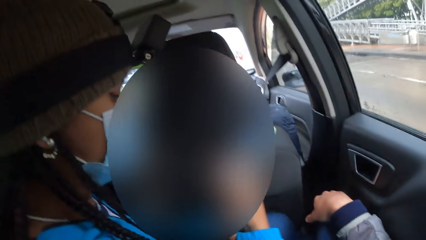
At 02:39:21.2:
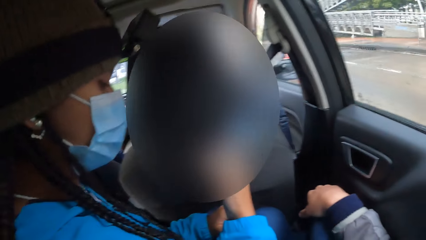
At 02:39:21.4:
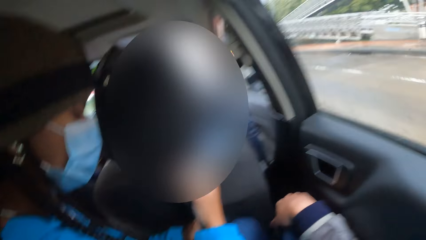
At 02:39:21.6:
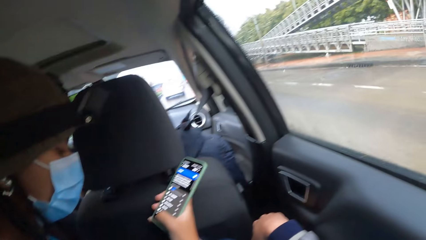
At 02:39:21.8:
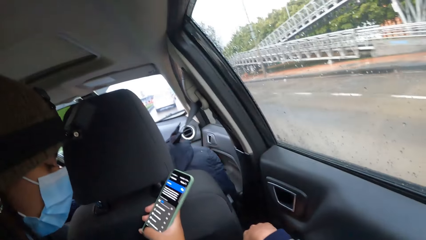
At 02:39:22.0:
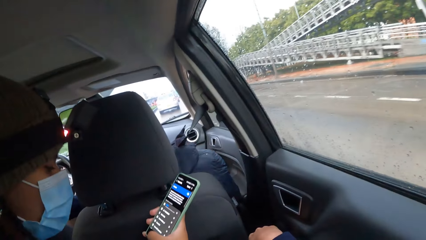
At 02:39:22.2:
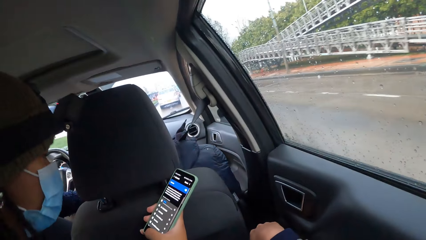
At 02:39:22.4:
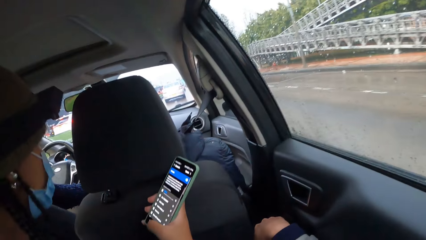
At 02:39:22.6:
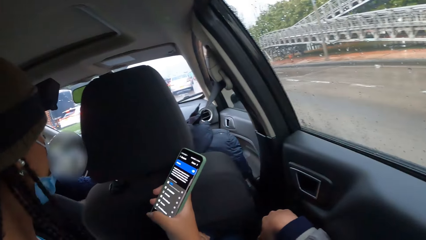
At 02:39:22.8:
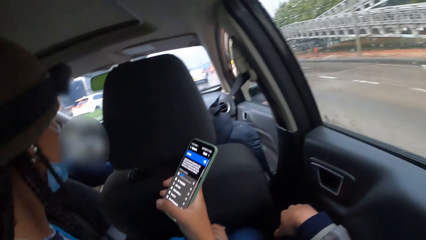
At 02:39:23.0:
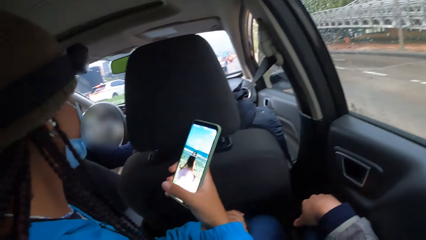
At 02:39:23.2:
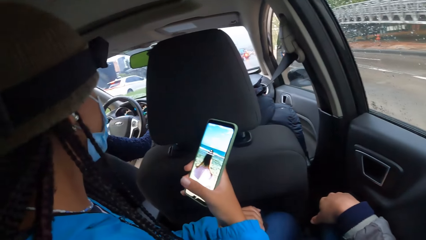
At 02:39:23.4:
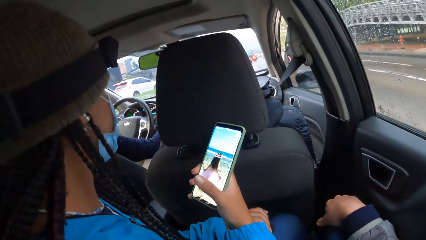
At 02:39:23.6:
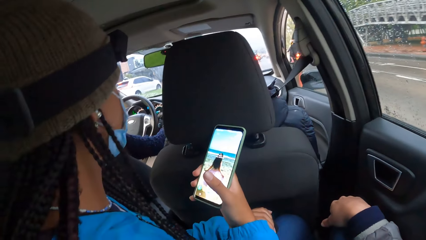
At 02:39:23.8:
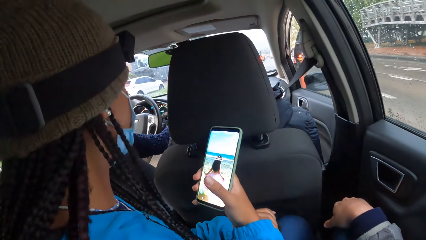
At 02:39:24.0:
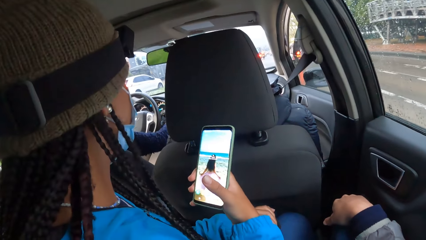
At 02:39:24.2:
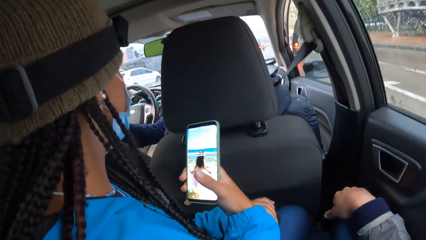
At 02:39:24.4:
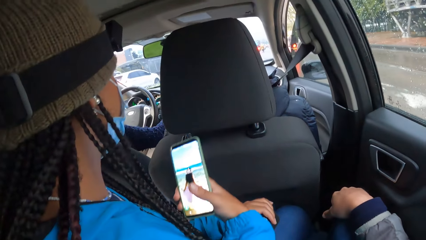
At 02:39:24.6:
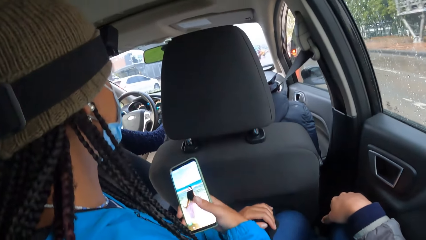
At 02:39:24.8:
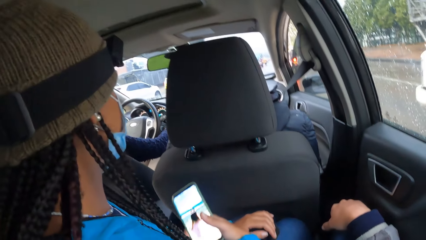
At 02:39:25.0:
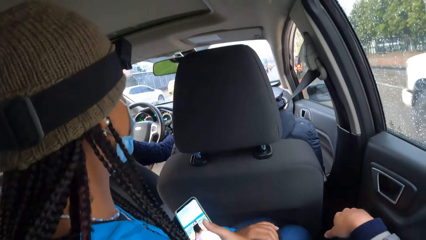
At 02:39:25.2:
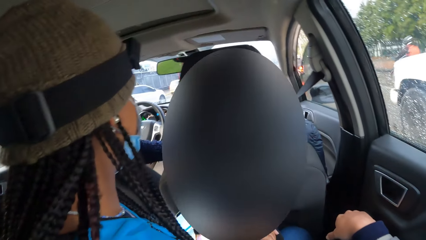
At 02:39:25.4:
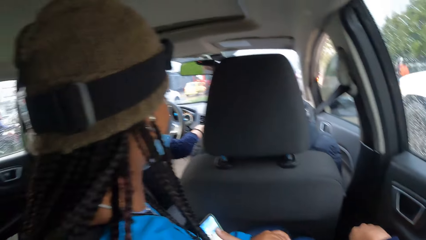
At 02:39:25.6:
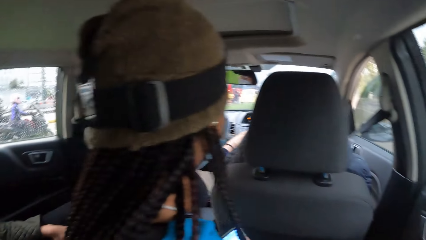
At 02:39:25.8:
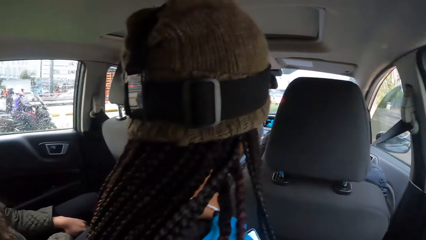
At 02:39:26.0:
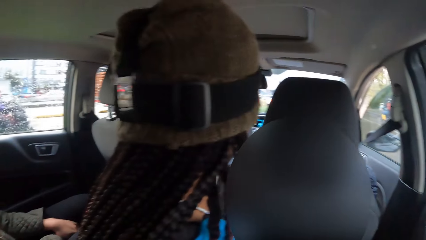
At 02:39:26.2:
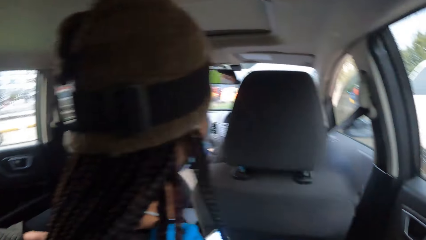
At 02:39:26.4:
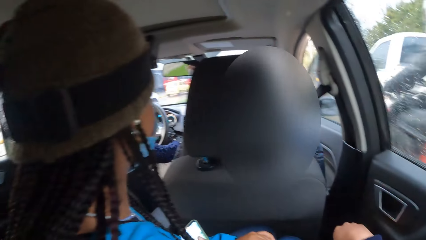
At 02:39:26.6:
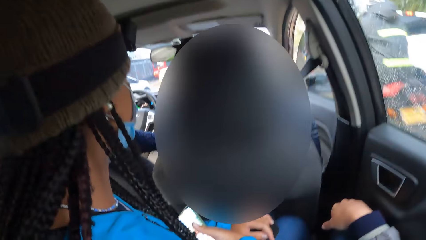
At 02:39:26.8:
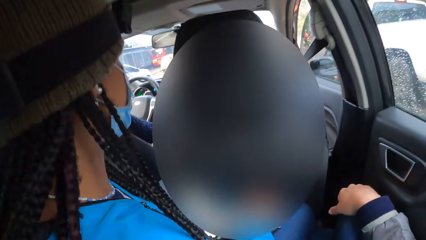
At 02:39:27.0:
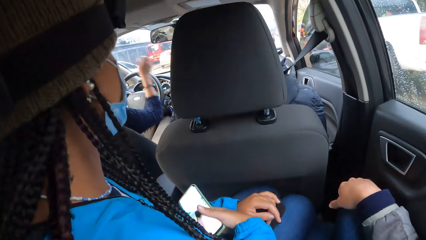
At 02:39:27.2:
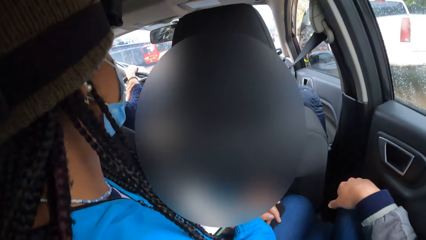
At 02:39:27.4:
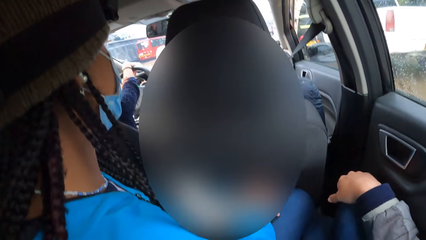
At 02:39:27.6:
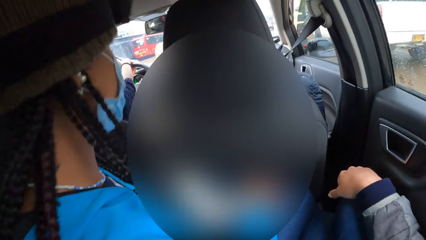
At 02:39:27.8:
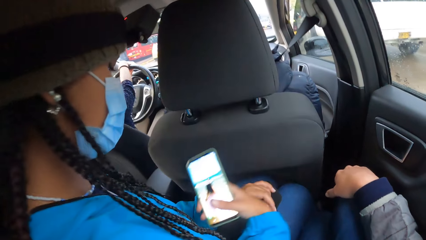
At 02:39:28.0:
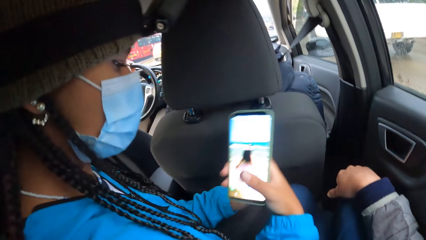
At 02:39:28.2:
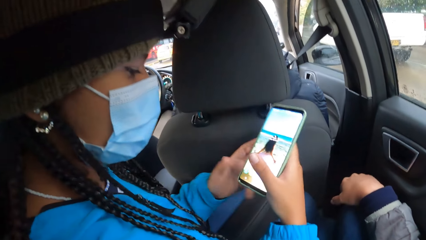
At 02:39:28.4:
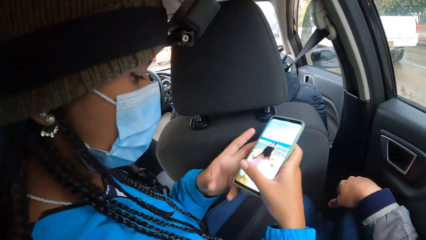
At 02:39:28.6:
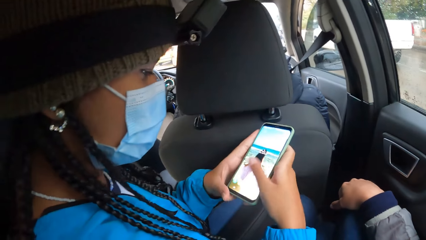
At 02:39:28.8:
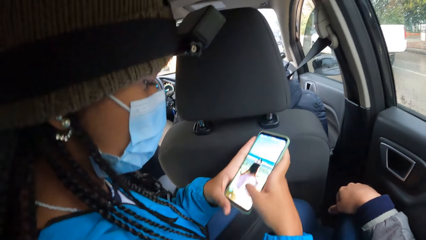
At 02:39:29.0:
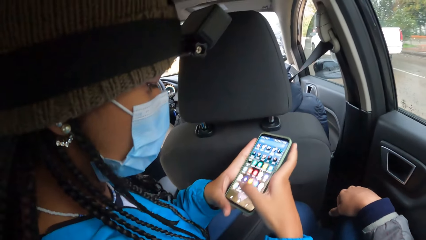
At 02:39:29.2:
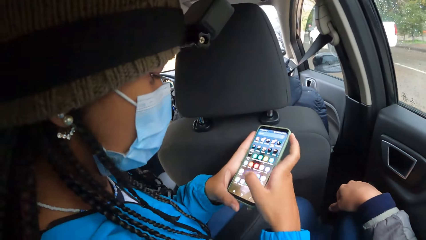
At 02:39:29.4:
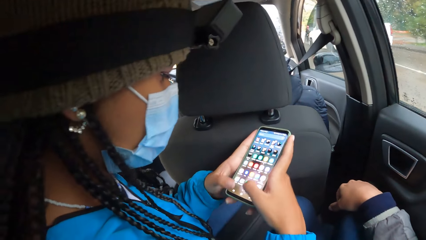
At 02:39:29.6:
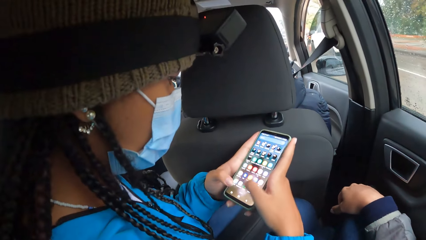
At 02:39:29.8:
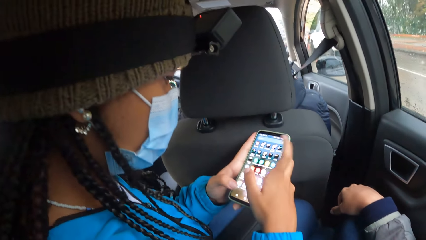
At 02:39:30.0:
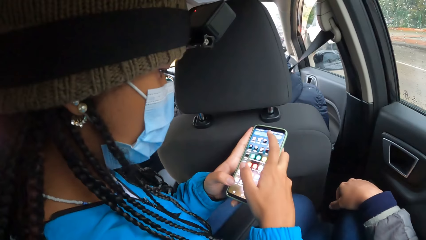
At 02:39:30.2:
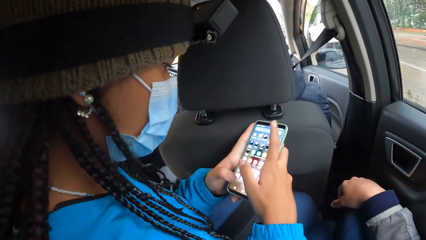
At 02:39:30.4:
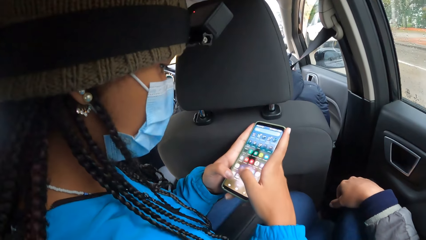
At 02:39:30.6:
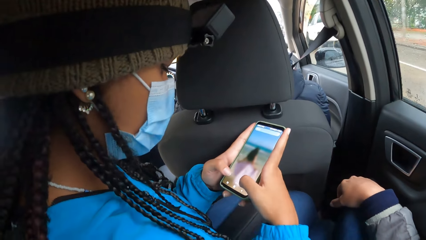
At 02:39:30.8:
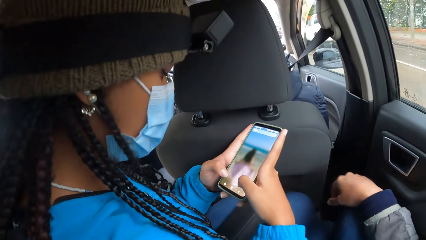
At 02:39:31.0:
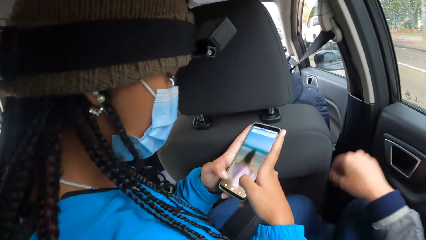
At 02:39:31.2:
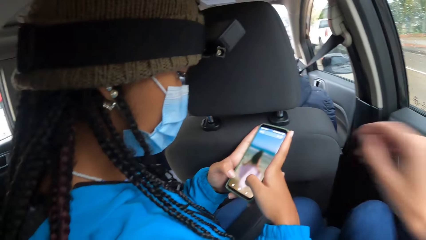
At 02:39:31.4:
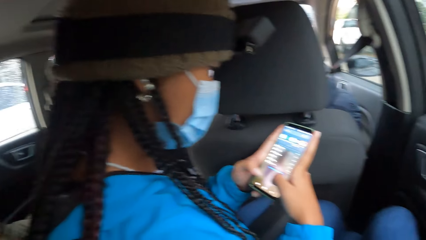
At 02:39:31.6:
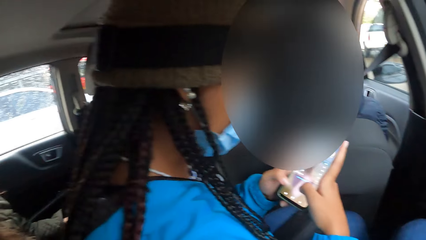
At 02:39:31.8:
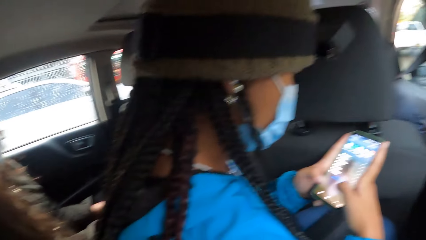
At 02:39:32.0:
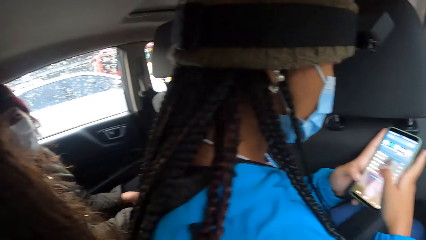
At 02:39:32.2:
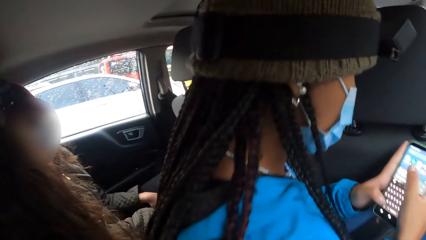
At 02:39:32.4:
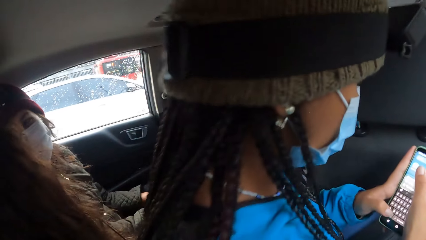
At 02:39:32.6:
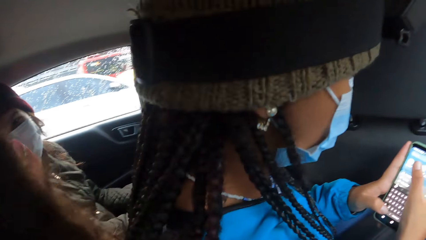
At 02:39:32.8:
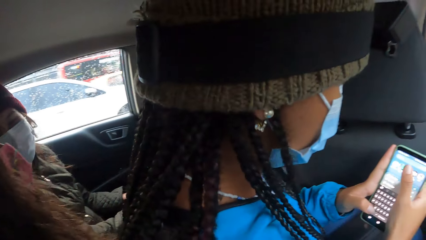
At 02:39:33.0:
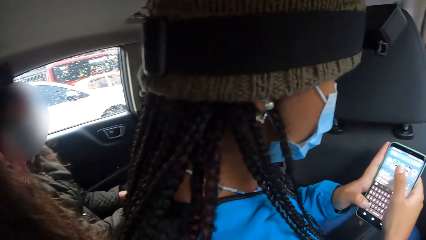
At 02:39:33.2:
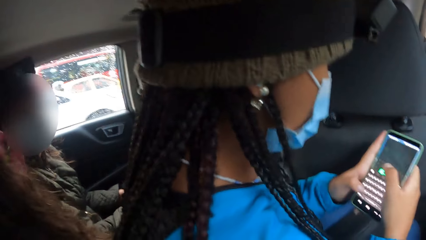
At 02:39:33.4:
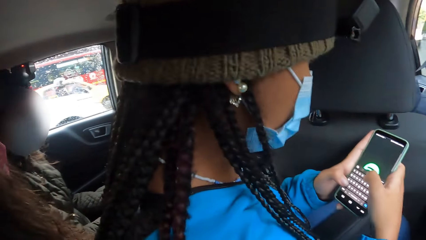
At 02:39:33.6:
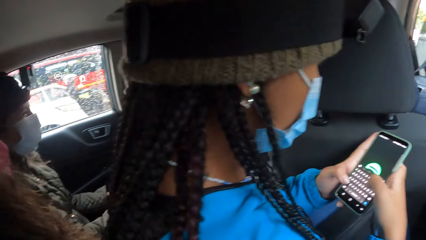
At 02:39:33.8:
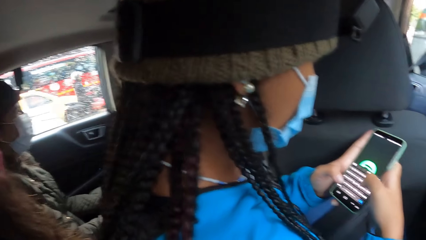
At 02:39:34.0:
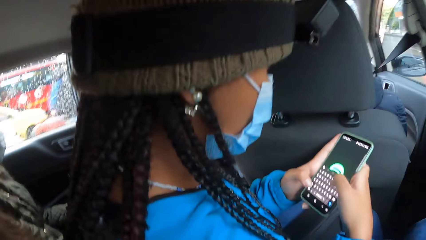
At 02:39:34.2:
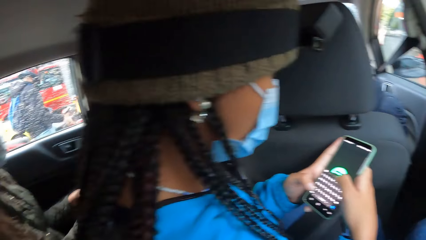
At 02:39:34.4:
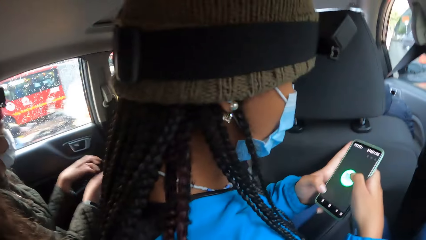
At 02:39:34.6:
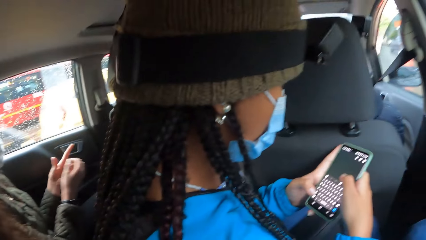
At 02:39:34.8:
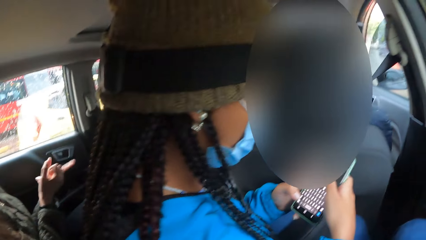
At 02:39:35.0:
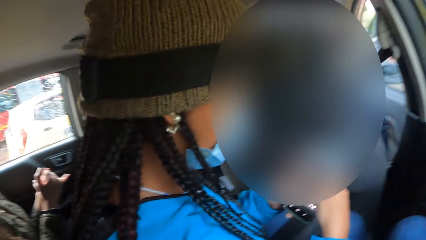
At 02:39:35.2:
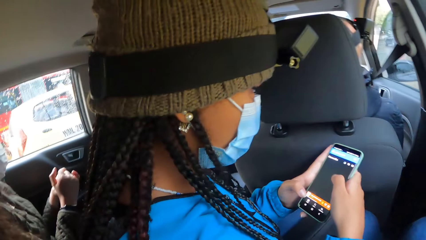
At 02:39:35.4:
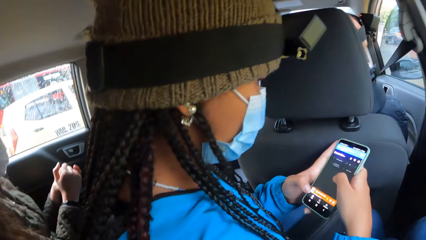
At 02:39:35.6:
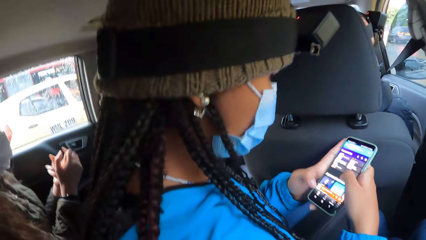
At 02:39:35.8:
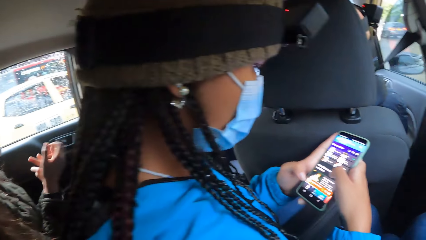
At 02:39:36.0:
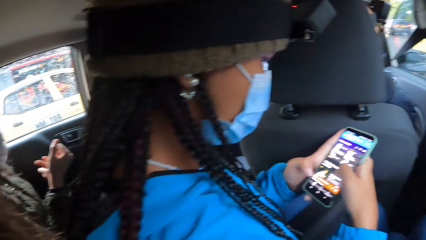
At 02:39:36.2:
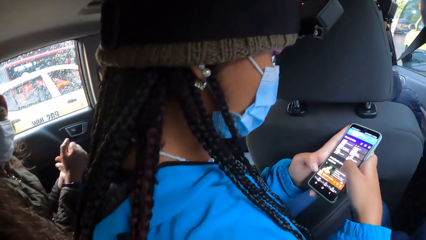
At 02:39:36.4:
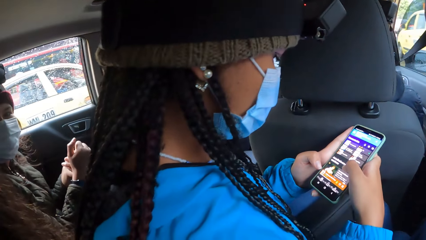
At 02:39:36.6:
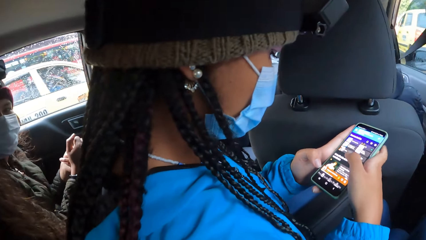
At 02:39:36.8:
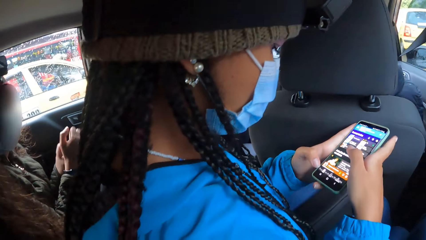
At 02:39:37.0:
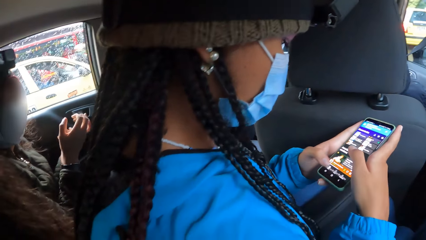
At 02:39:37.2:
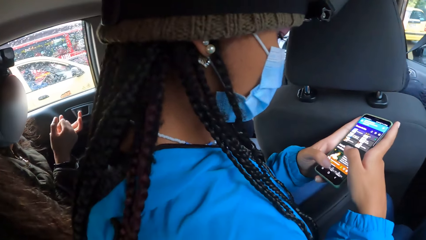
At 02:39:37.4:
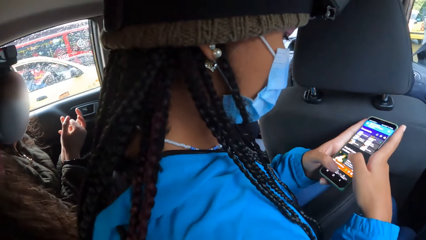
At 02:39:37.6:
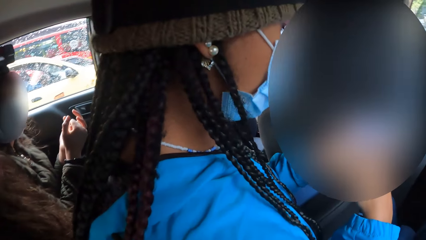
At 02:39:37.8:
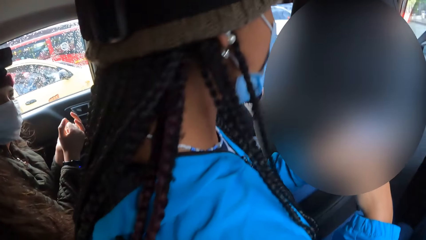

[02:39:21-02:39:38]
A woman talks to a man. The man drives the car. The woman scrolls the phone. The woman holds the phone with both hands. Another man talks to yet another man.
